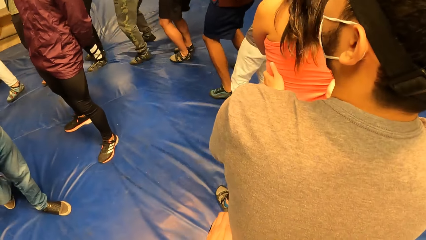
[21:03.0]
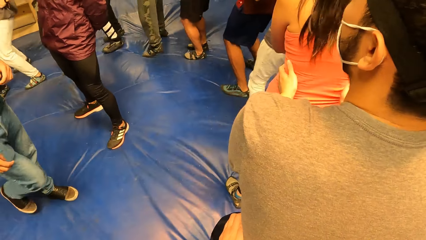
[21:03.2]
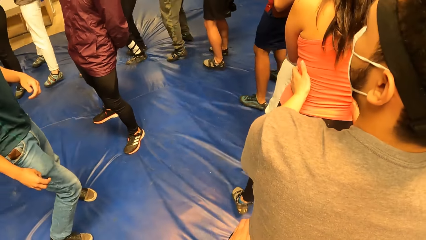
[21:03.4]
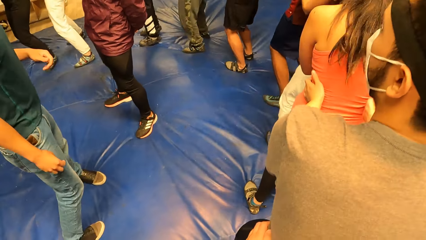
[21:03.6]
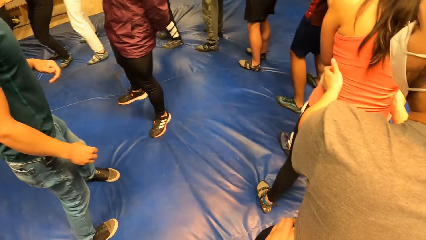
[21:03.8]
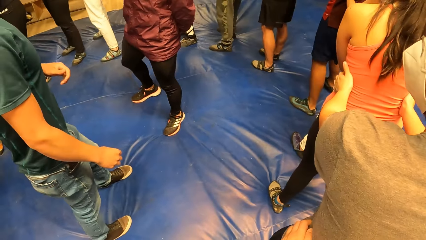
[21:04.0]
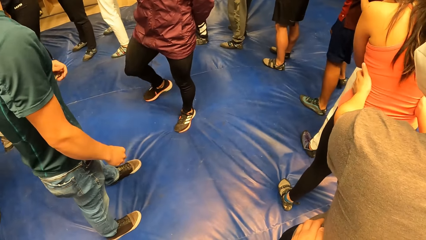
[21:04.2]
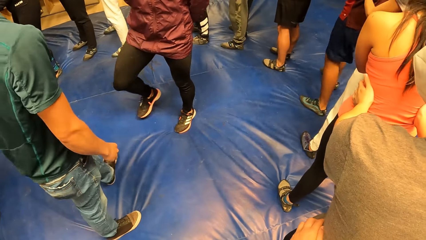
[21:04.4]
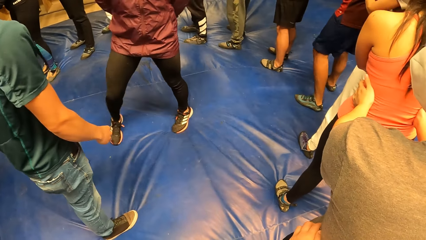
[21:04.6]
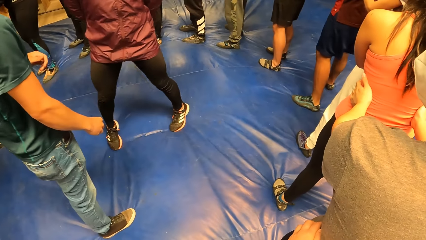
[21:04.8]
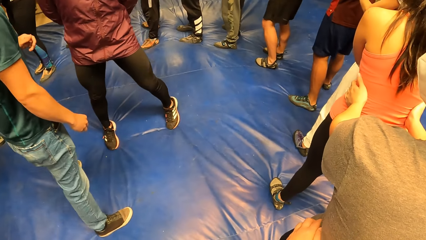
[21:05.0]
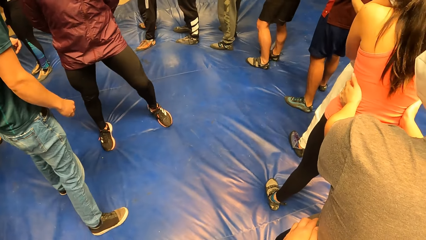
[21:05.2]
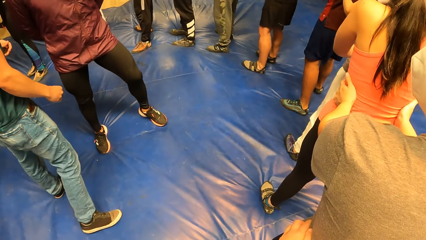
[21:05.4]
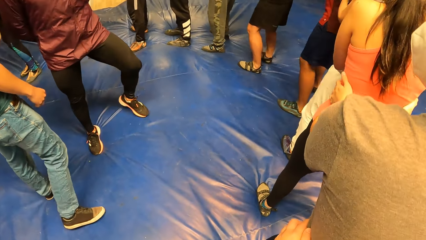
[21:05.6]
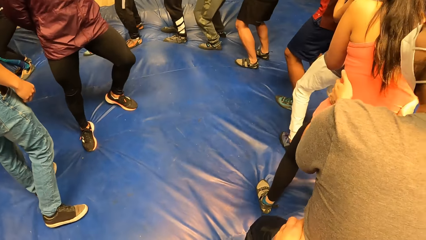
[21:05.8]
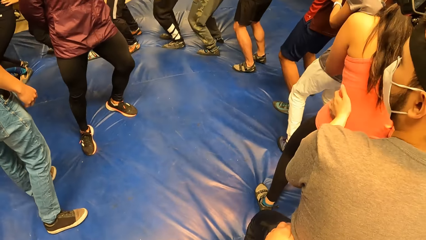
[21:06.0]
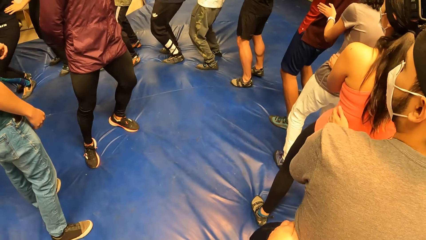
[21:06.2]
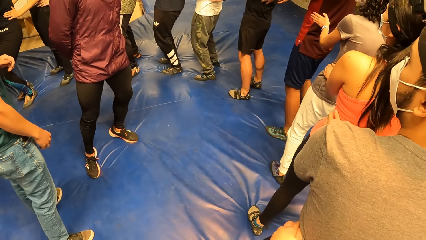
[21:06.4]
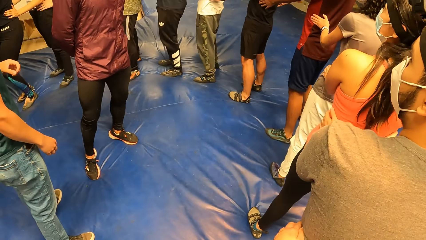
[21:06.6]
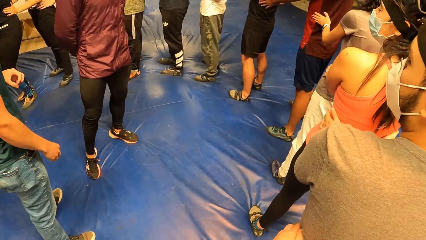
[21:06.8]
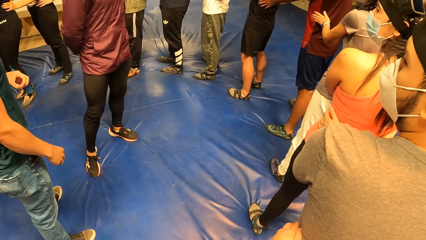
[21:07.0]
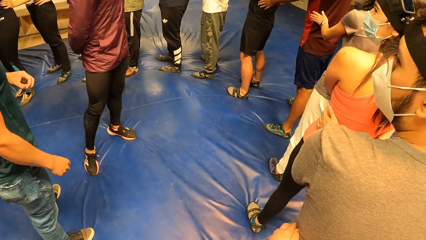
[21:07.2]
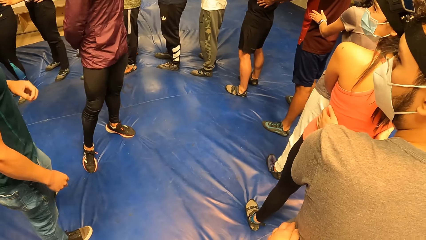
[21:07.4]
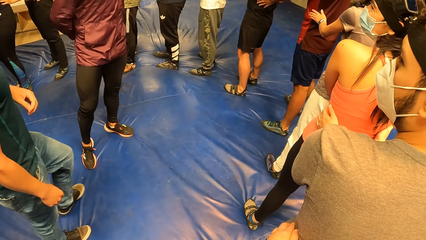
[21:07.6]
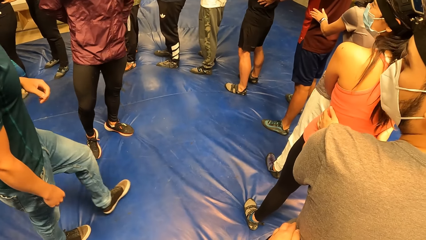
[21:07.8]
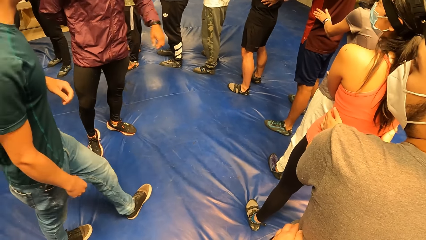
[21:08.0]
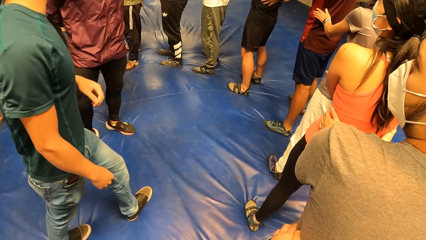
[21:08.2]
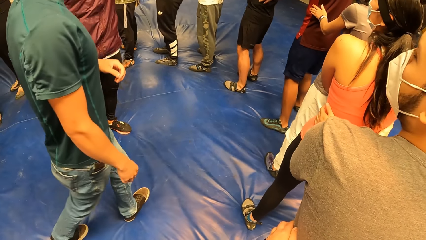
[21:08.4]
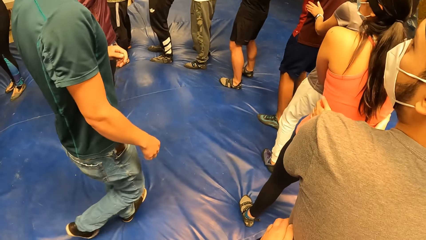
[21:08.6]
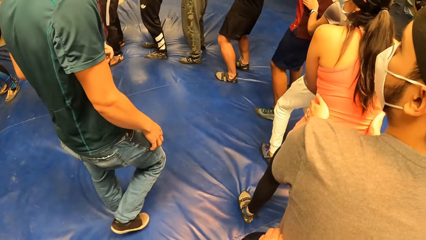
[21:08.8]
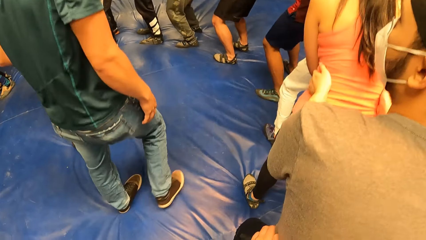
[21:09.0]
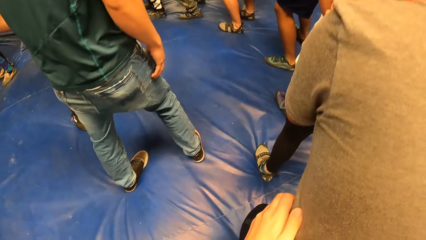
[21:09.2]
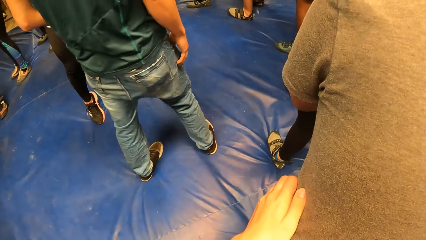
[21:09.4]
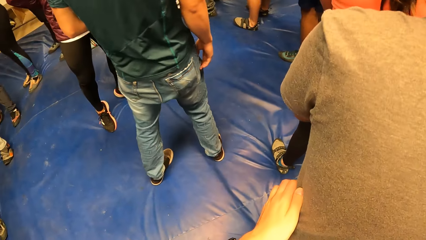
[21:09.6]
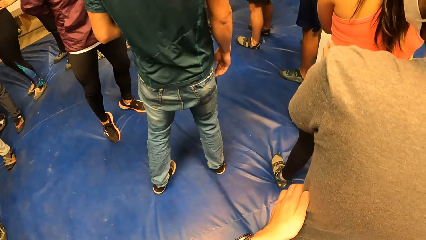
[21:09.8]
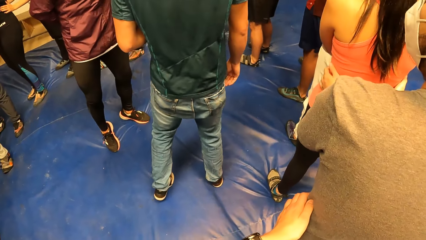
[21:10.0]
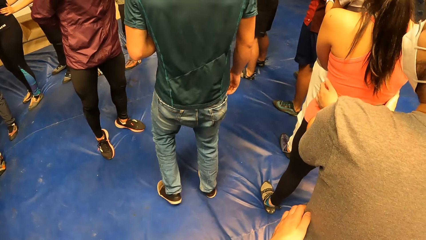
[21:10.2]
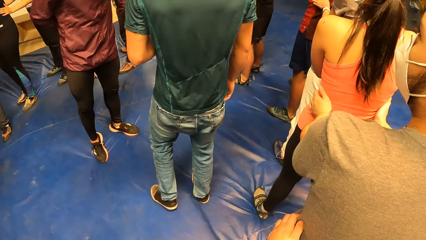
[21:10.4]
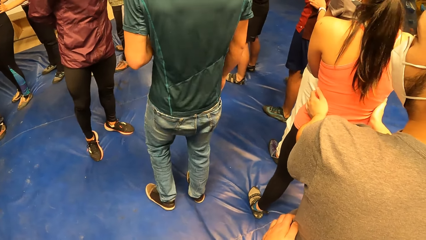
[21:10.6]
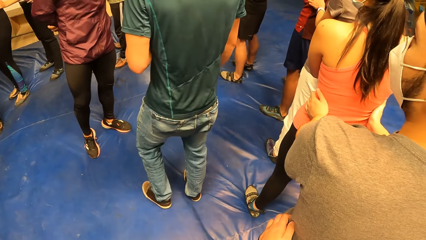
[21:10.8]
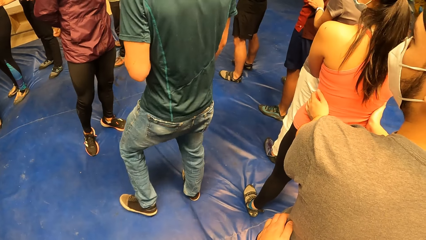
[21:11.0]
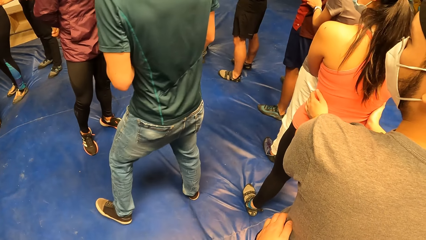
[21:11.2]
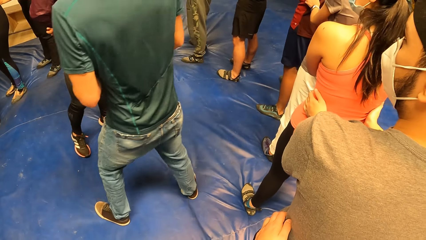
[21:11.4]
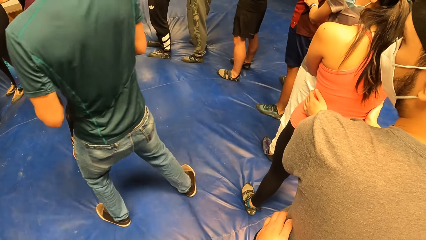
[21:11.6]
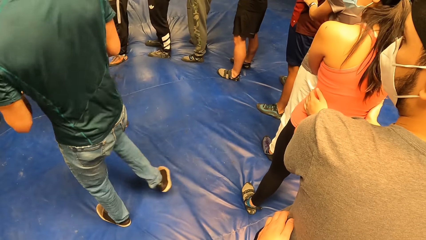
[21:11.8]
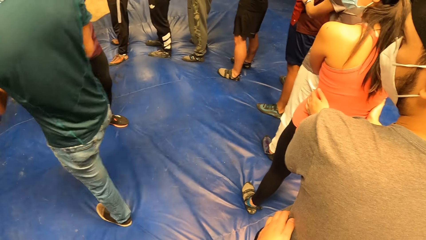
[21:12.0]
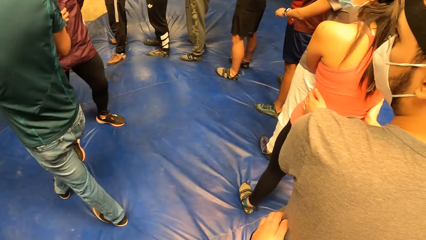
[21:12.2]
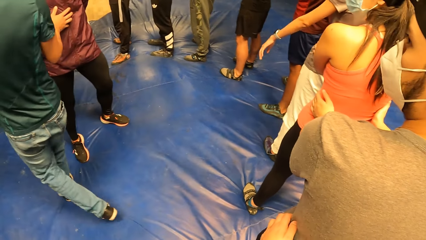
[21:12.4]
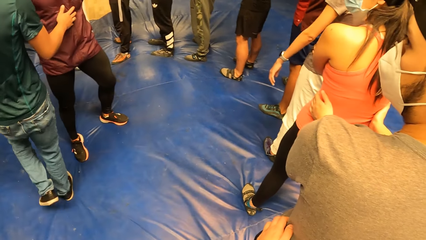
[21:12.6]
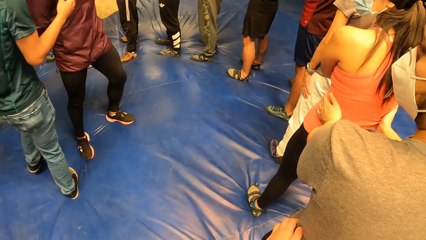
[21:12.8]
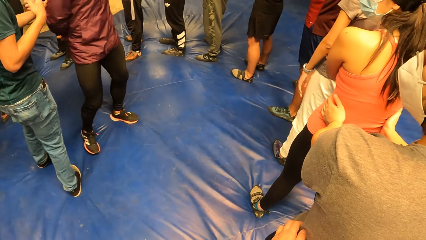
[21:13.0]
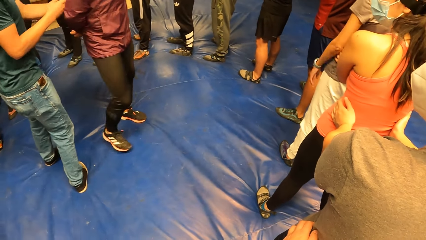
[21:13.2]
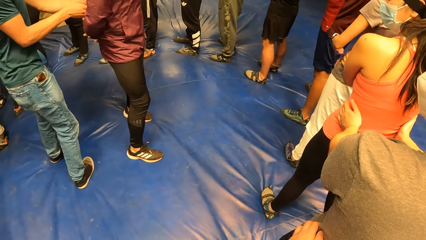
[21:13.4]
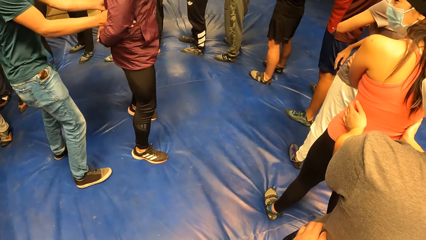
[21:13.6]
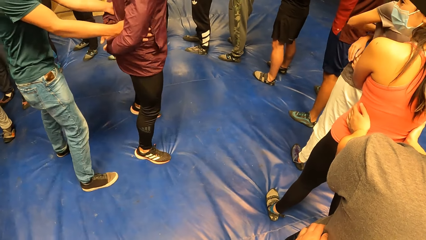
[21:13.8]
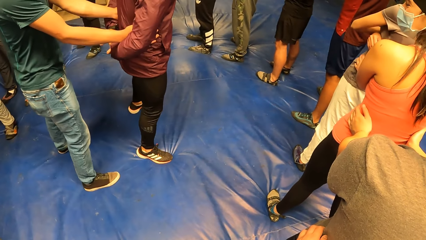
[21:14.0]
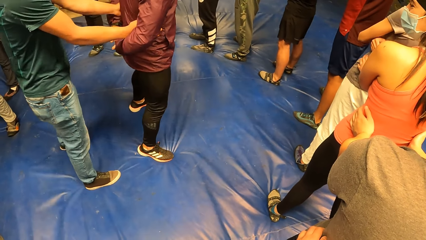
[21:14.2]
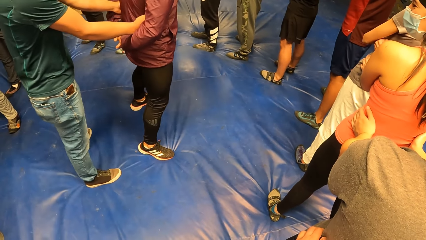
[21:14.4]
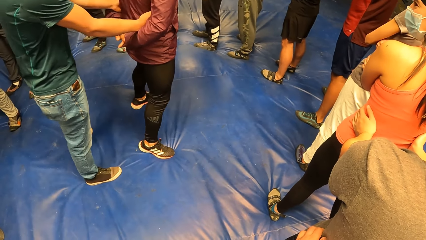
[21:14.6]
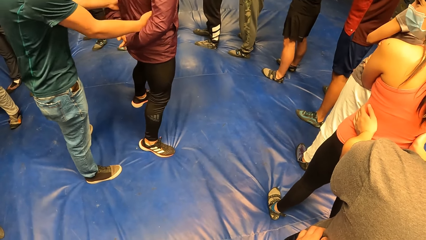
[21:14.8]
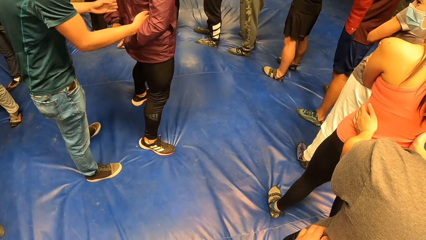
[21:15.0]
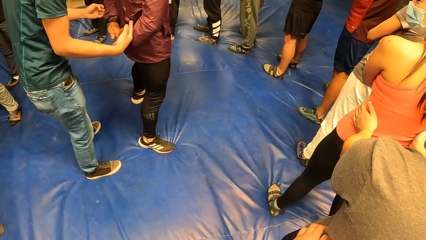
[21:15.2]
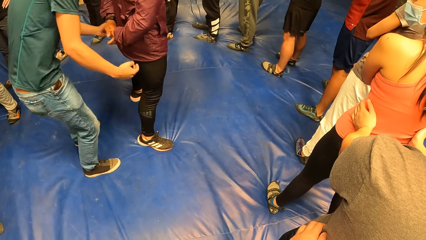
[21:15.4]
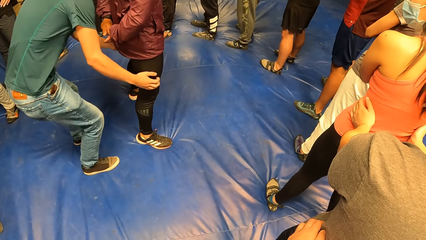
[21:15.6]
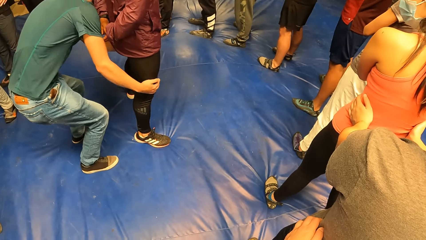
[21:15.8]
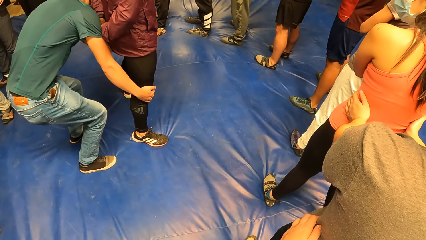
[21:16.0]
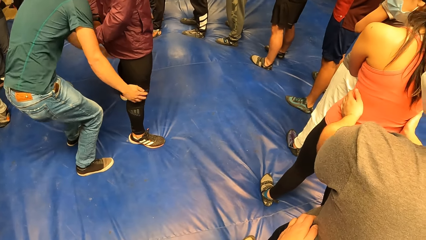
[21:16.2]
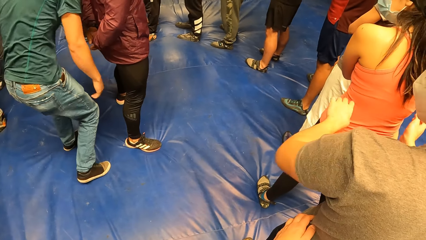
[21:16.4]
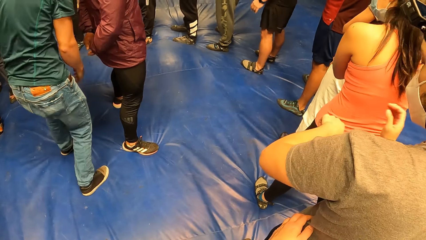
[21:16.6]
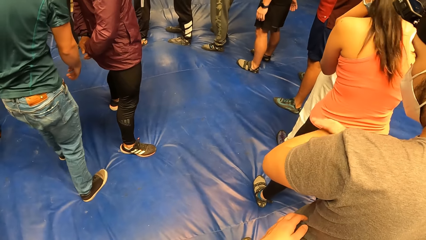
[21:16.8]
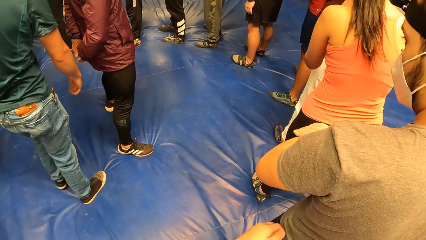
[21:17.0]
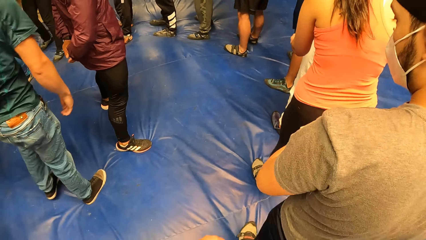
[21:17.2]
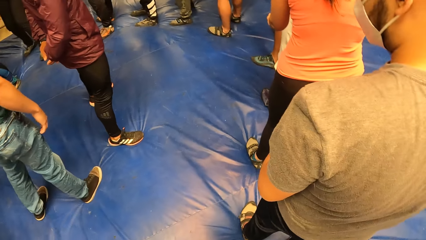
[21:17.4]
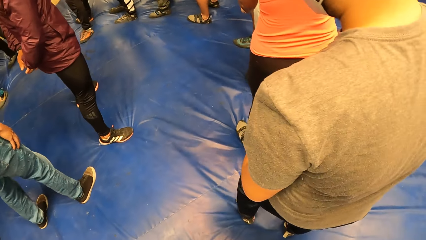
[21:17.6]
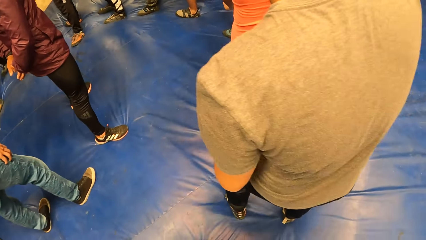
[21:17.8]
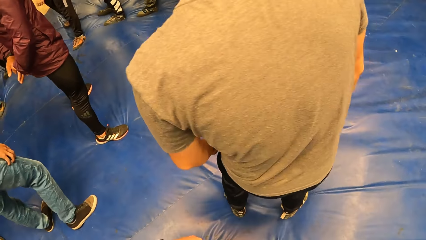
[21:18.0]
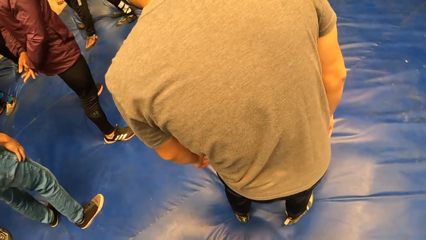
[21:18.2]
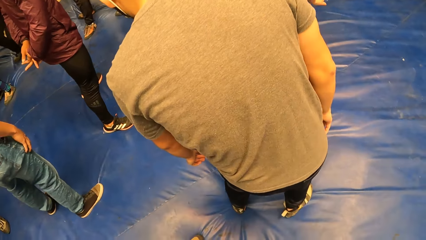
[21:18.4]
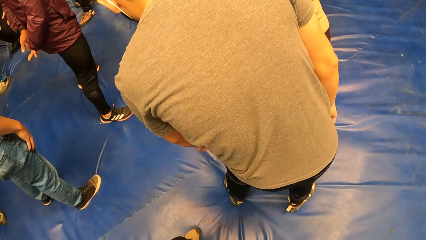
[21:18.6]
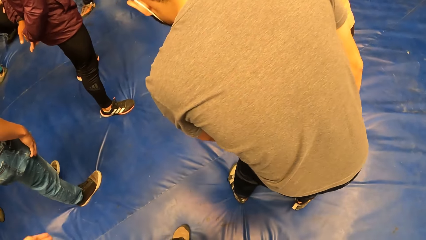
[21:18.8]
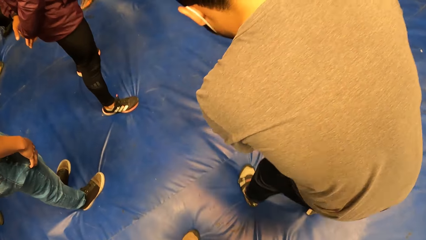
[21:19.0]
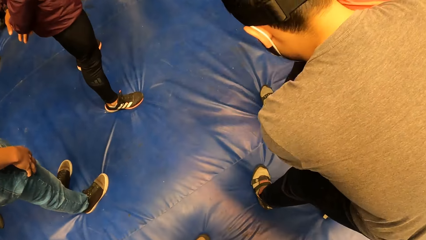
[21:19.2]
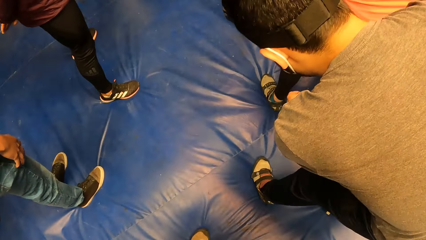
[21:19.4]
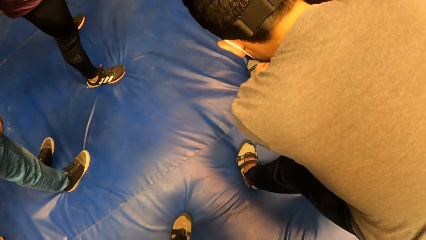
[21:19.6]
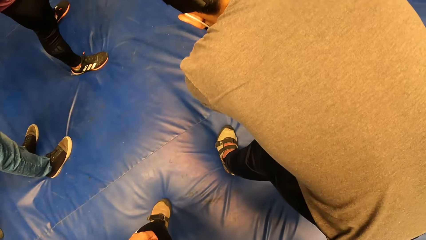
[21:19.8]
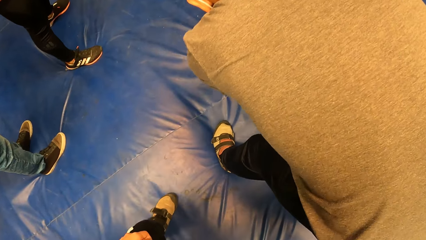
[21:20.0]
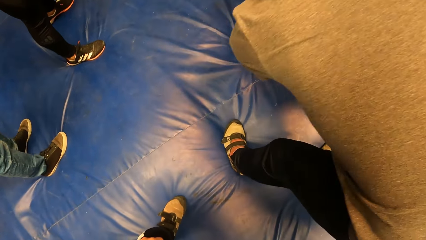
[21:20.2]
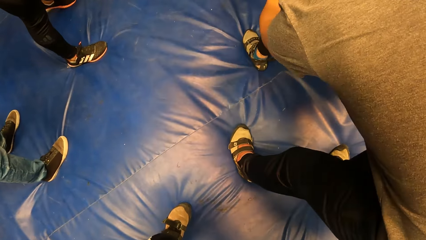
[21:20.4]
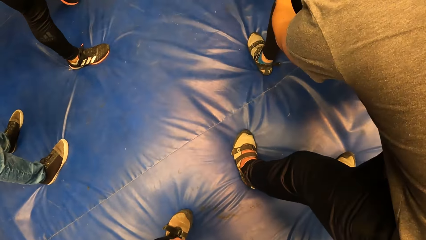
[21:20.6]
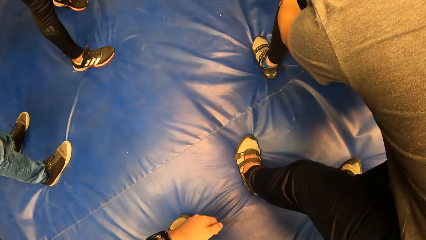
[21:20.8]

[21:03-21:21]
A man turns another man with his right hand. The first man places his hands on the waist of the other man. The first man places his hands on the knees of the other man. The camera wearer lets go of a man. This man holds a woman.
